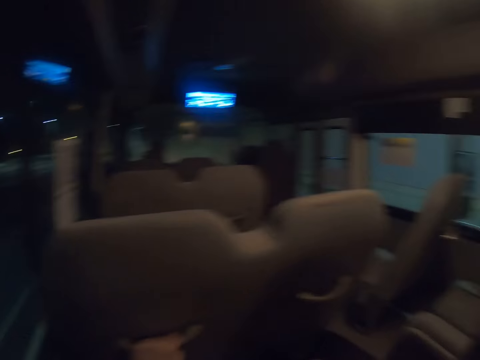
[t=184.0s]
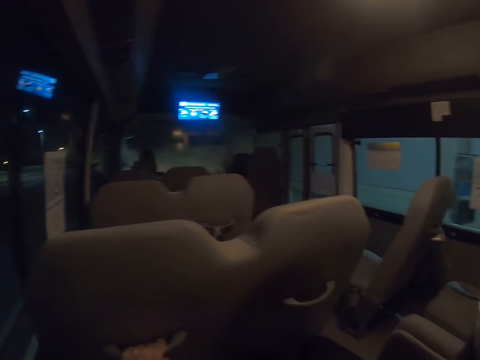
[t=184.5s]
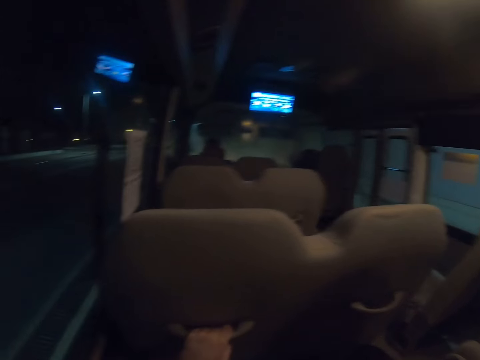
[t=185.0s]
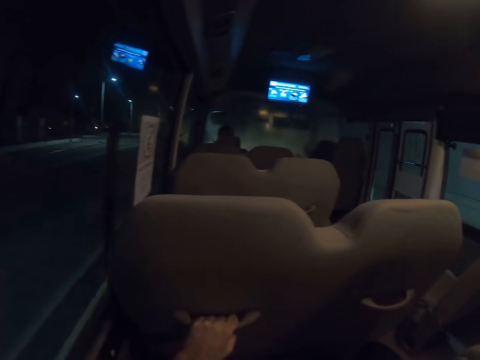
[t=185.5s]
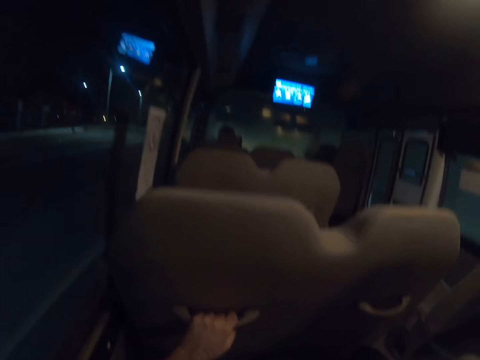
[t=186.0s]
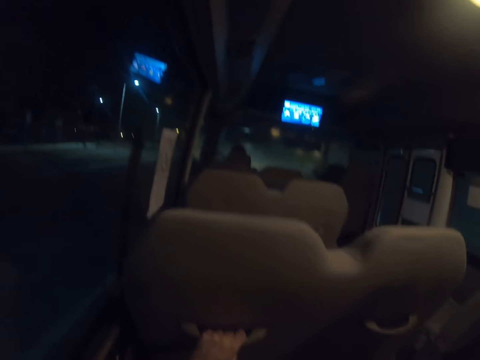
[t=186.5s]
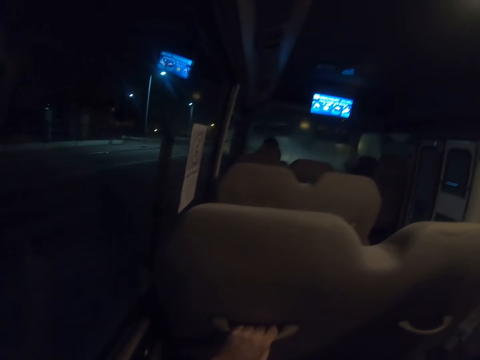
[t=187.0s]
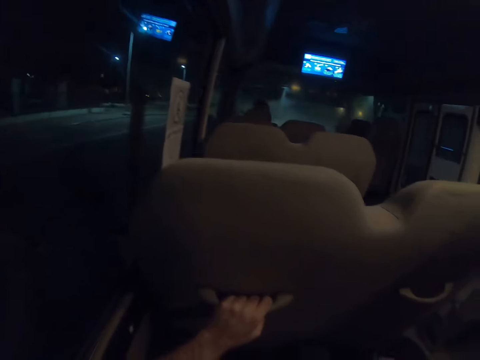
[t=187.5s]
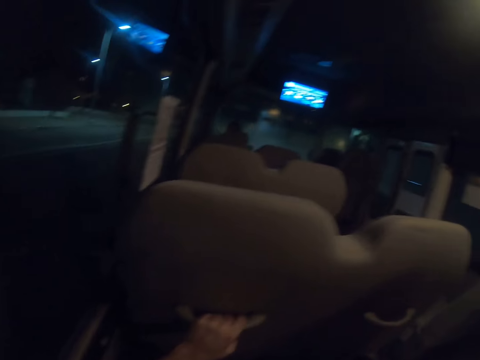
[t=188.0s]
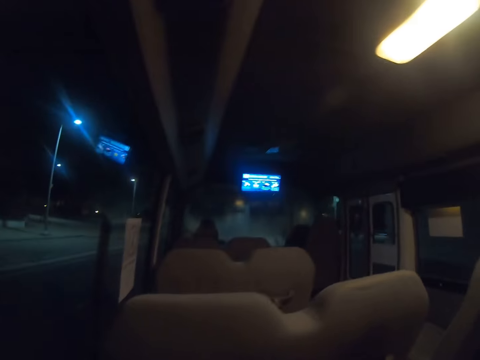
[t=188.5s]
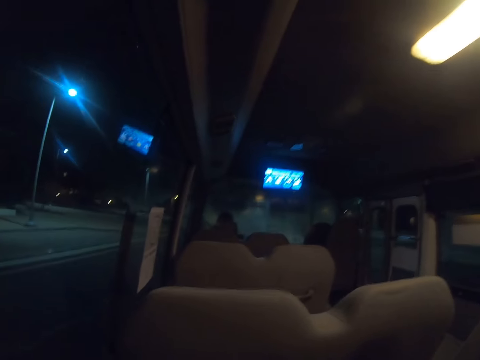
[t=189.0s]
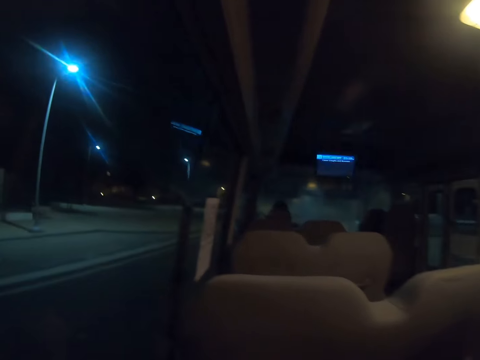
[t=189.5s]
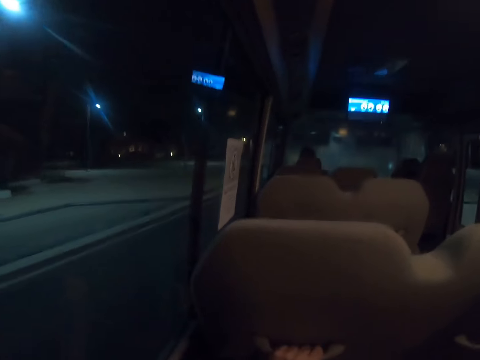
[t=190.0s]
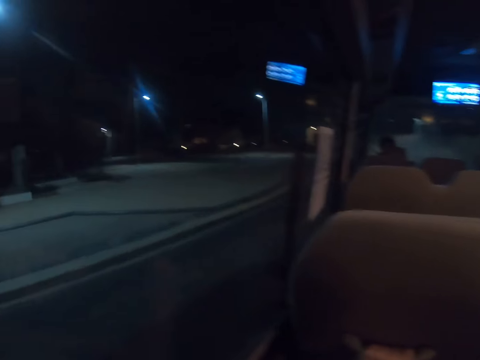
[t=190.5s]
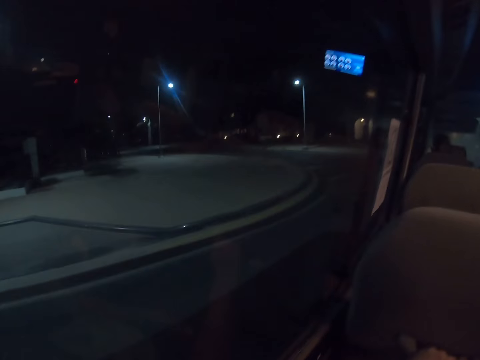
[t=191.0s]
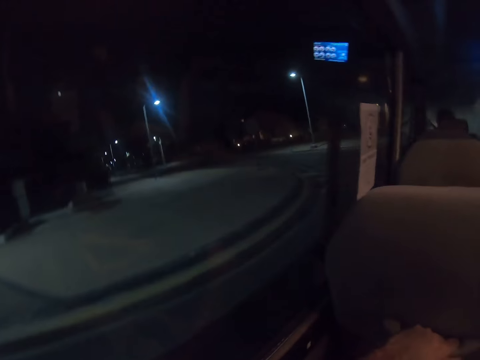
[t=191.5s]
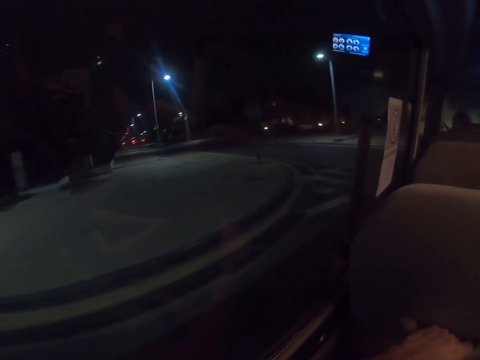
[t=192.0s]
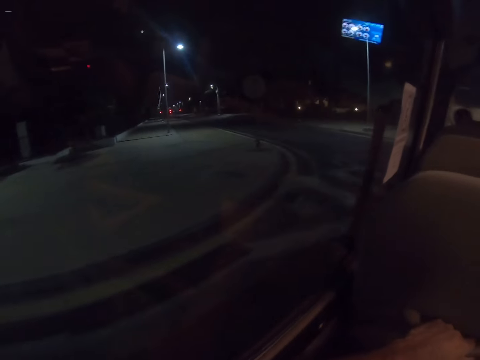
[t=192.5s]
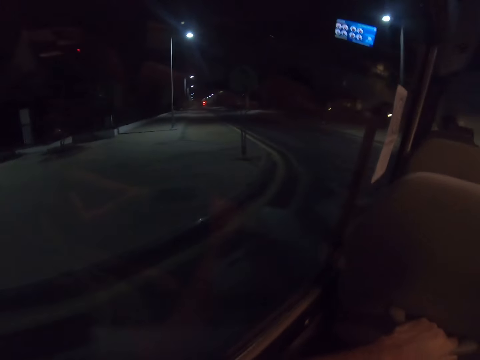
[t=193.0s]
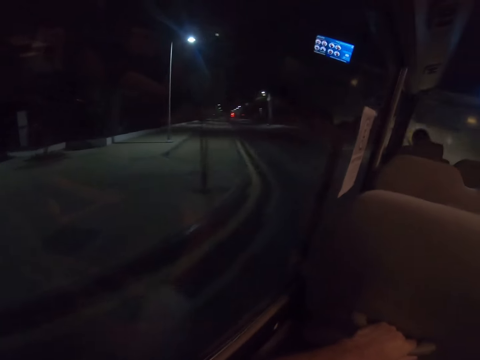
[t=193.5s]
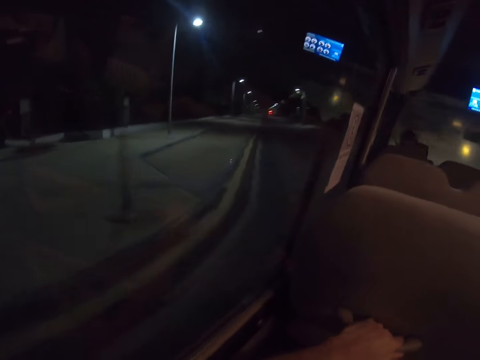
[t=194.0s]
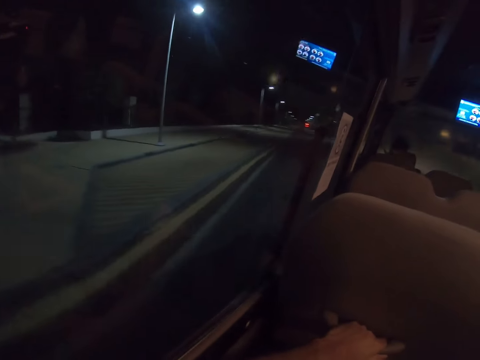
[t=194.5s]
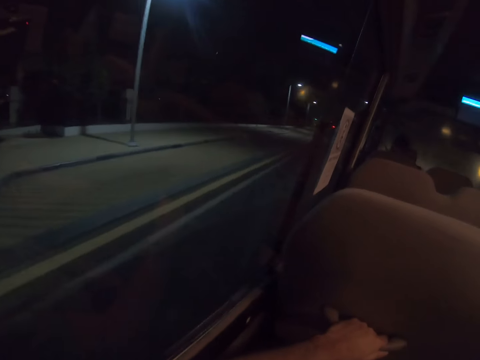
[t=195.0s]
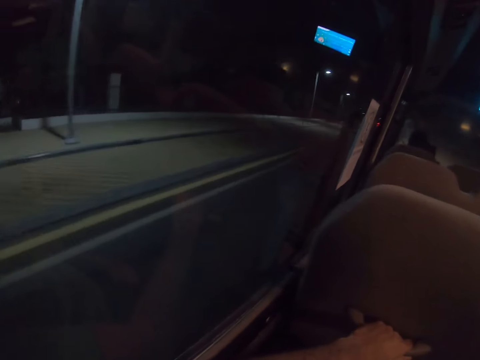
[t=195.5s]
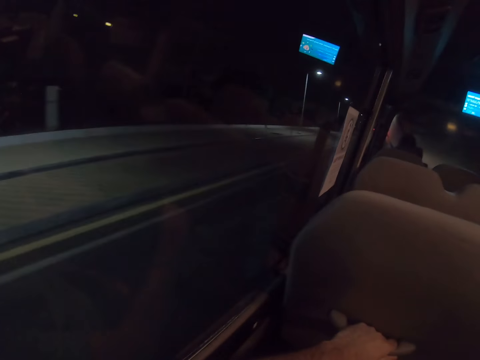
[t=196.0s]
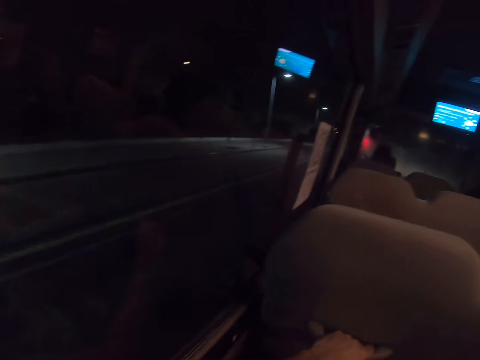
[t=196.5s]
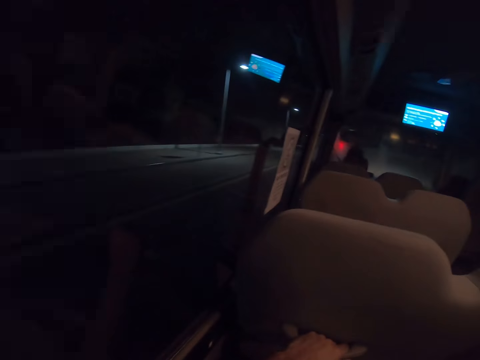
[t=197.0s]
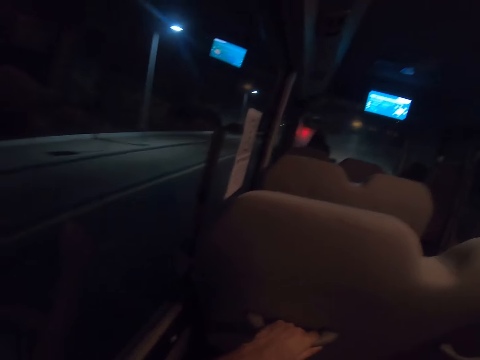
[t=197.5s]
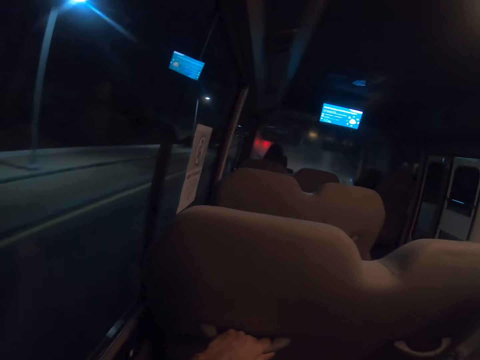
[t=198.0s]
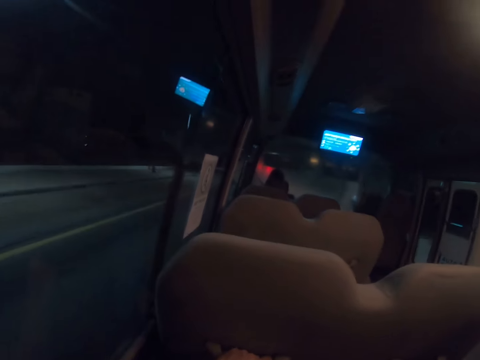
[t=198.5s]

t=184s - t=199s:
A person drives the vehicle. The camera wearer travels in the vehicle.

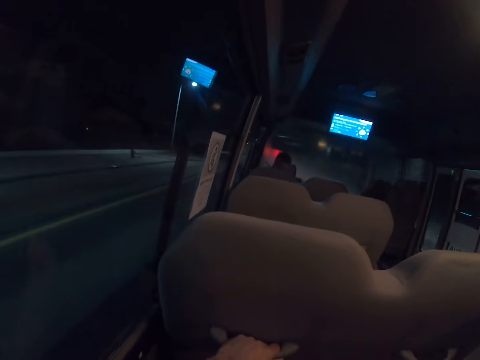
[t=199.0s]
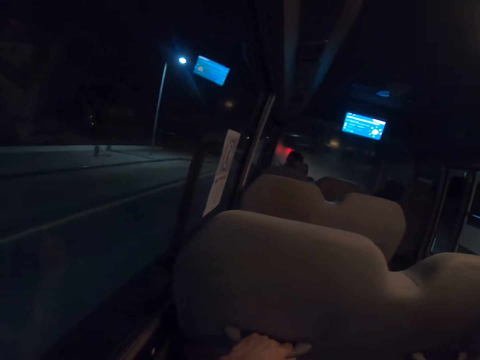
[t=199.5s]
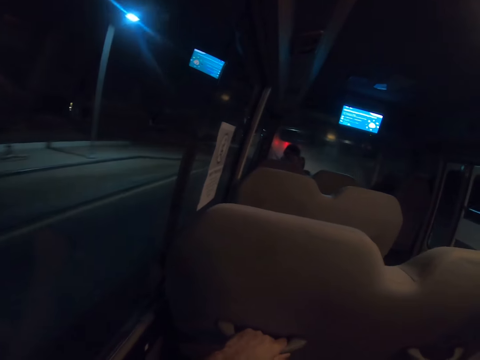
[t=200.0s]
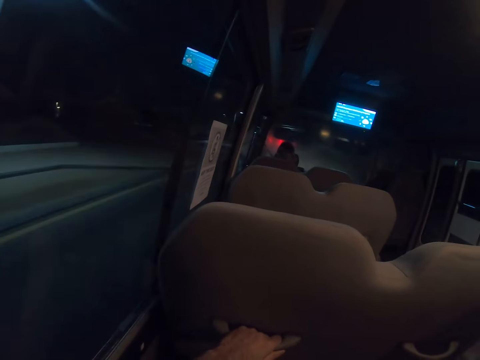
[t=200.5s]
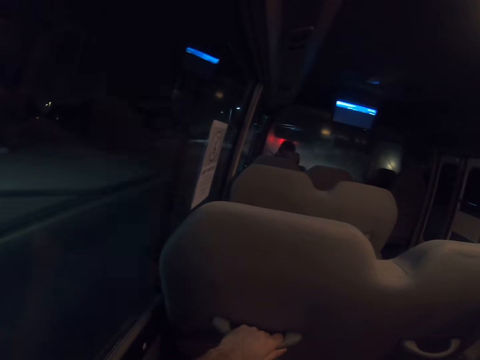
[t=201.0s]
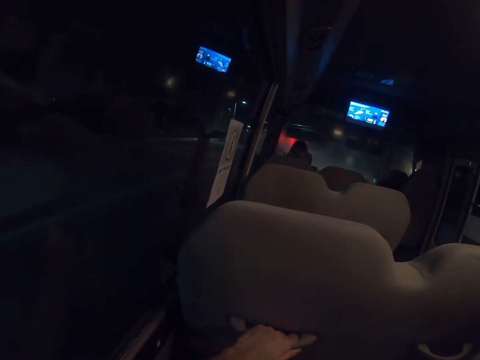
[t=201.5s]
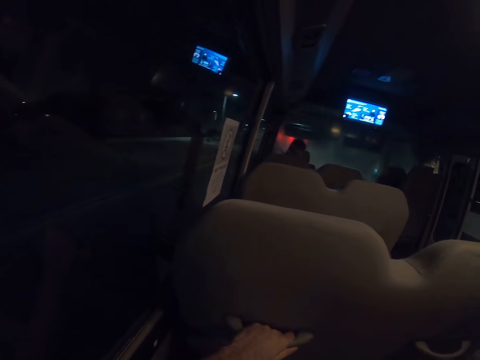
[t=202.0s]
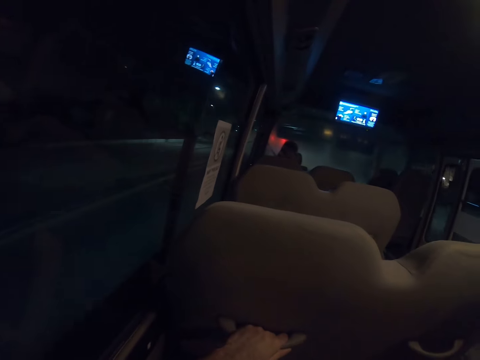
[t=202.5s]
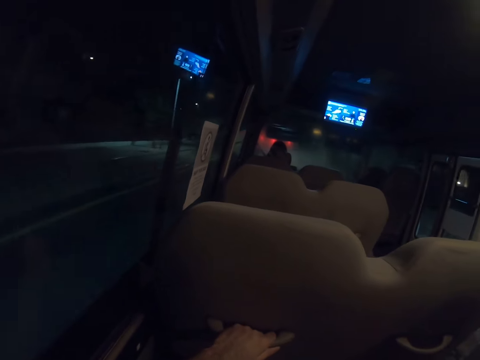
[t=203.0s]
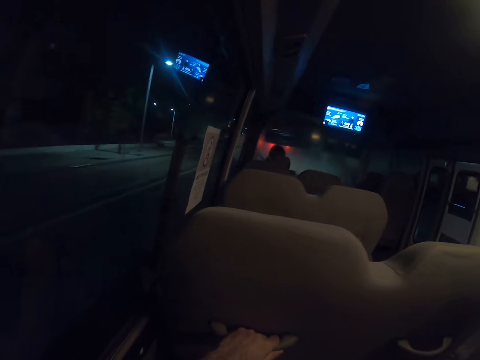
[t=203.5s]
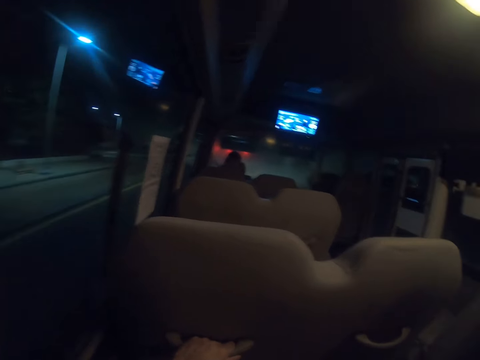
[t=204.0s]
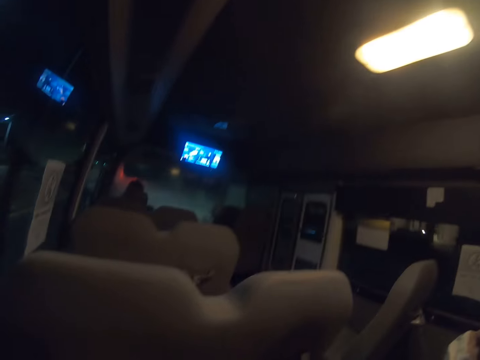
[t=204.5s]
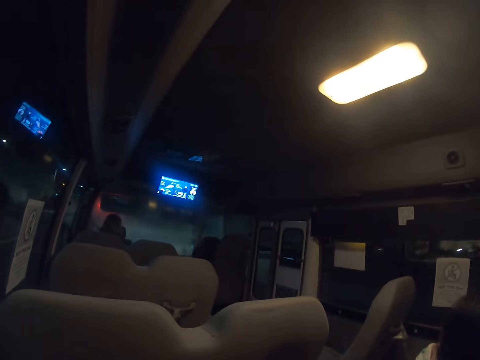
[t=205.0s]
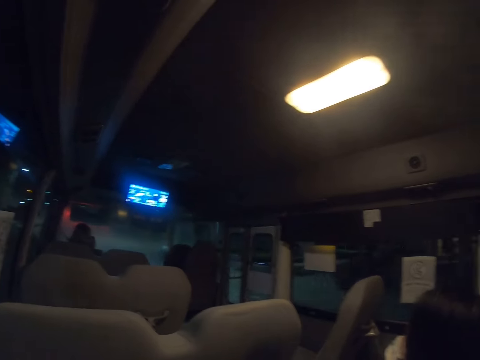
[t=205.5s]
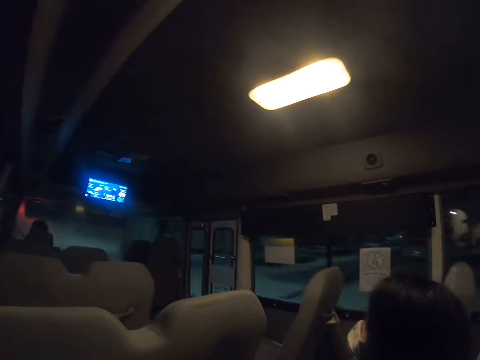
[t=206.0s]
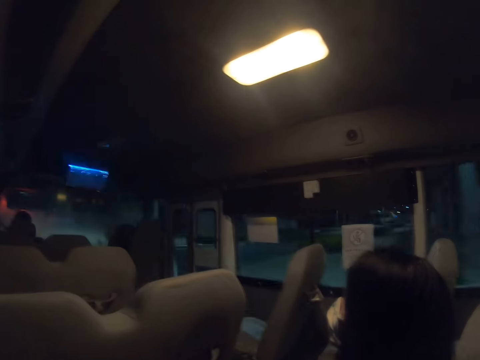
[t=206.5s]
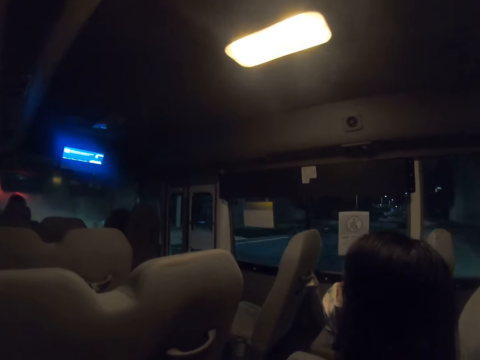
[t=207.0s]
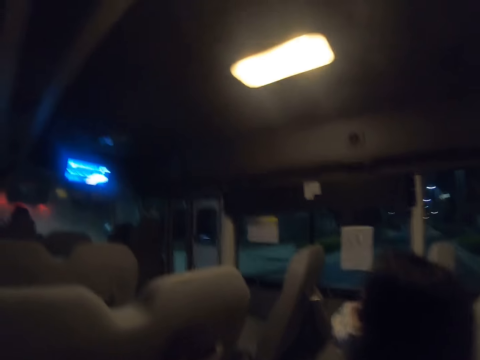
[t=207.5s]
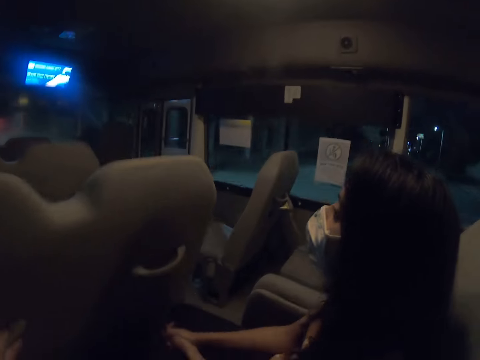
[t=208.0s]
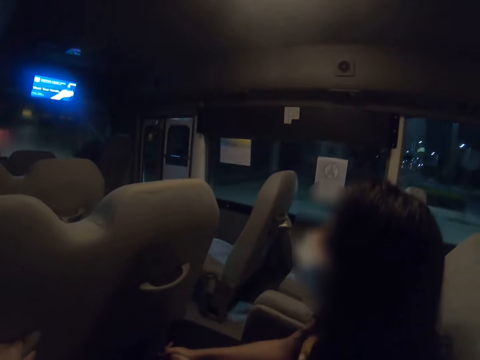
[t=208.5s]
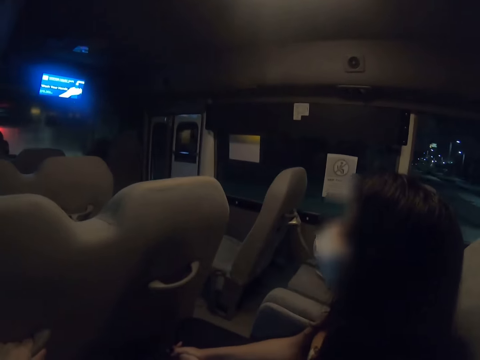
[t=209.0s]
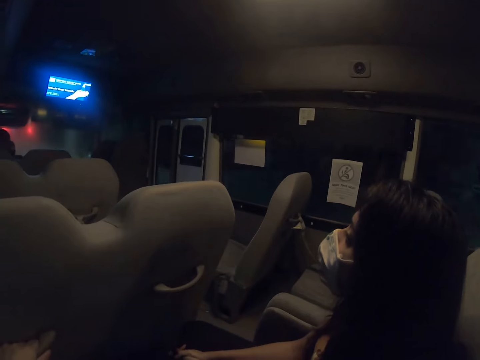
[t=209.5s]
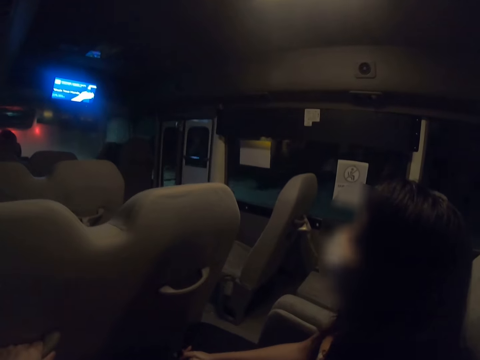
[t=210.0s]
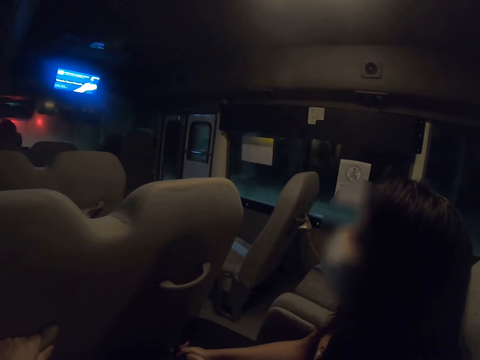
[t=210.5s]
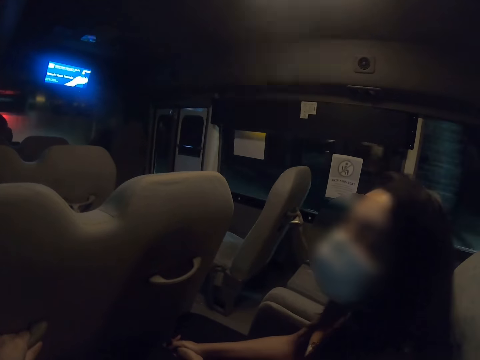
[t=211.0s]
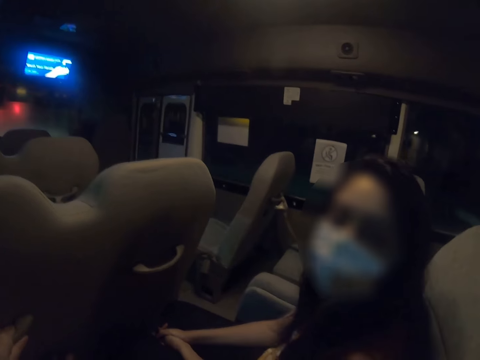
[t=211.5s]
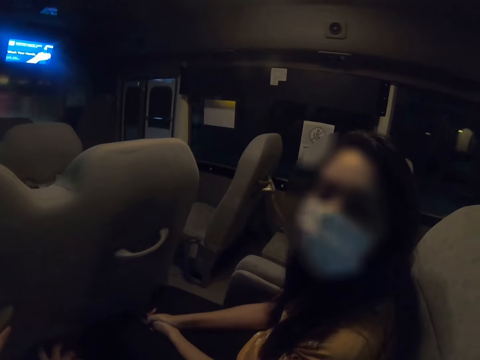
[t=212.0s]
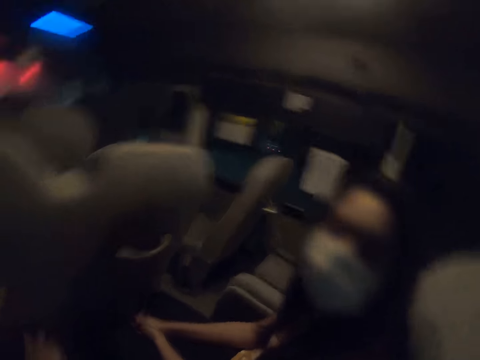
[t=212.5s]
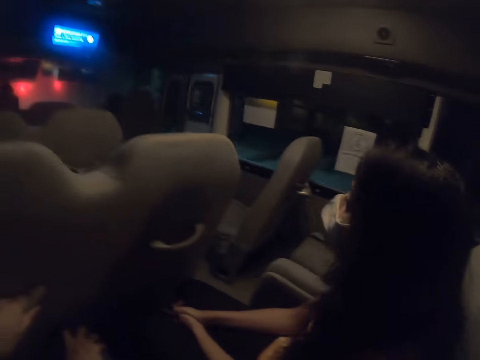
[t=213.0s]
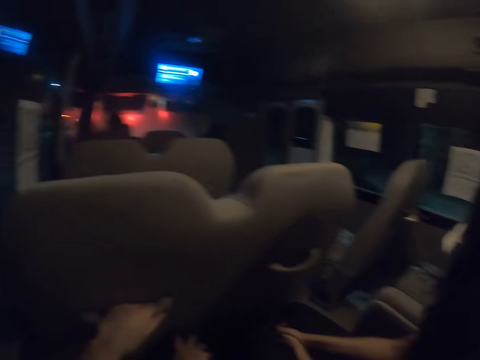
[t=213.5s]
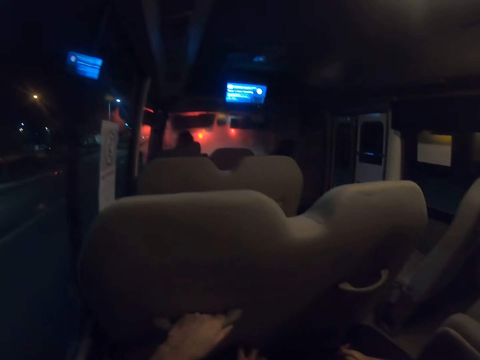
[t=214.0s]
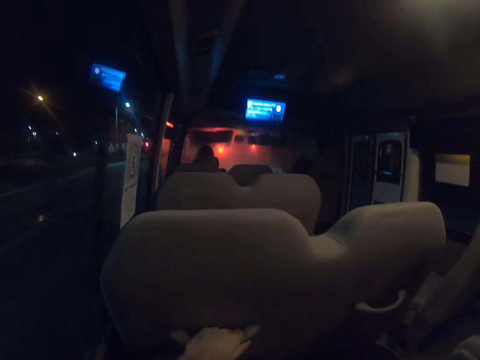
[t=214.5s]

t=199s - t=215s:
A person travels in the vehicle. The person looks at the camera wearer.
